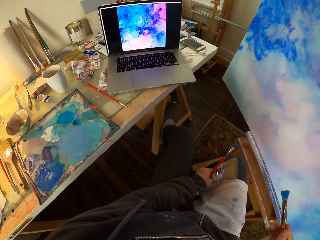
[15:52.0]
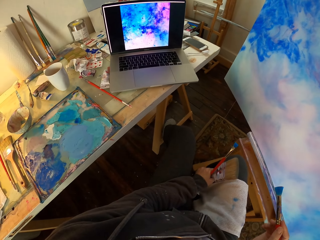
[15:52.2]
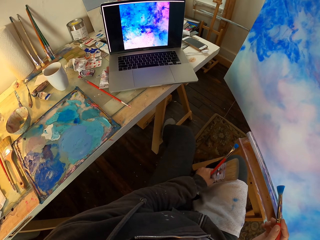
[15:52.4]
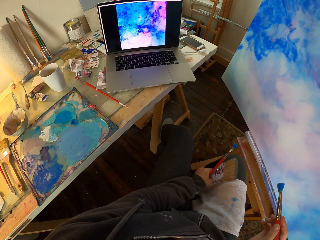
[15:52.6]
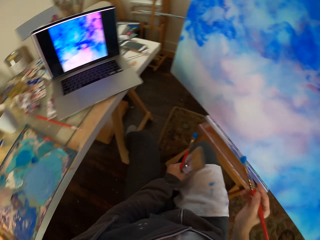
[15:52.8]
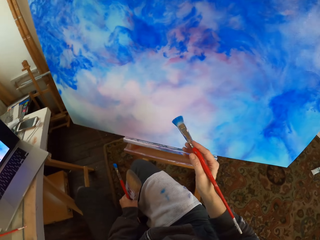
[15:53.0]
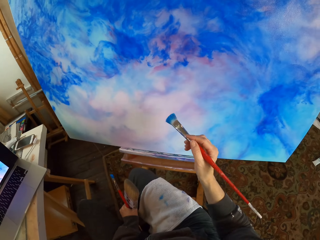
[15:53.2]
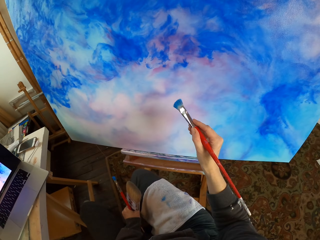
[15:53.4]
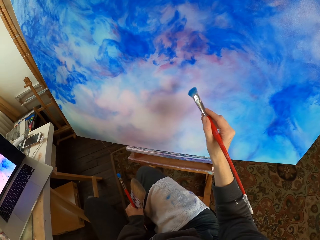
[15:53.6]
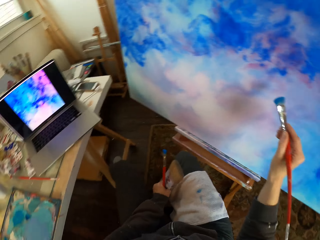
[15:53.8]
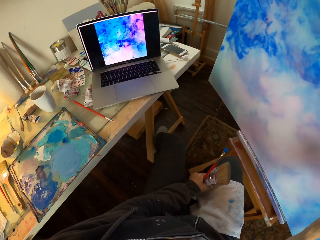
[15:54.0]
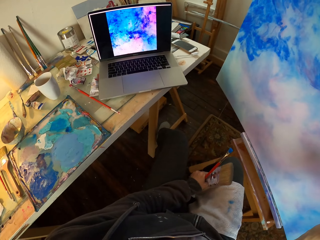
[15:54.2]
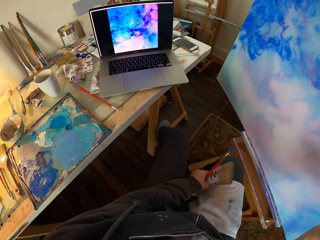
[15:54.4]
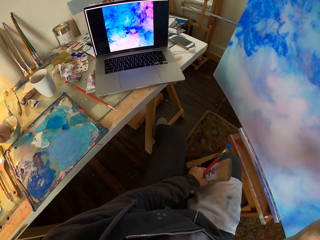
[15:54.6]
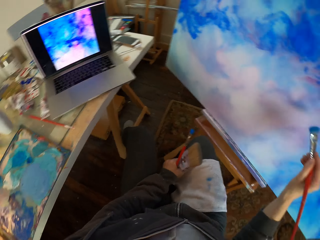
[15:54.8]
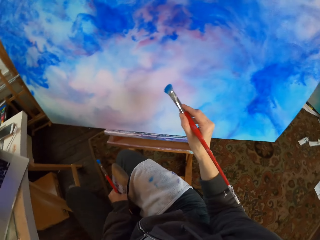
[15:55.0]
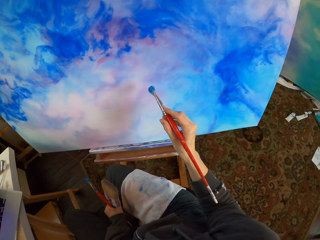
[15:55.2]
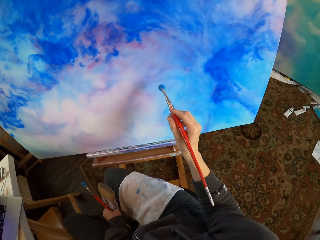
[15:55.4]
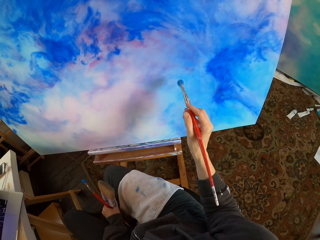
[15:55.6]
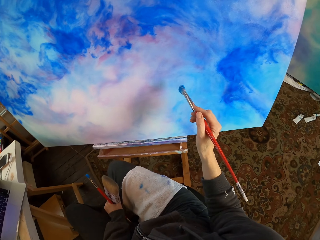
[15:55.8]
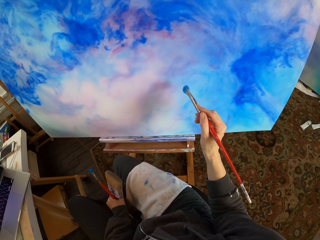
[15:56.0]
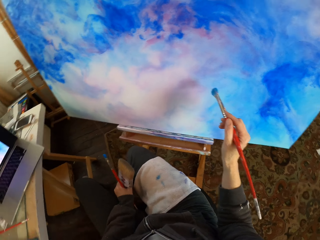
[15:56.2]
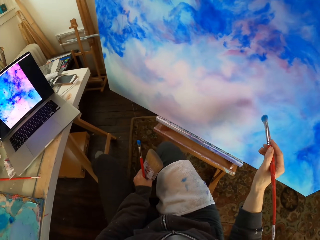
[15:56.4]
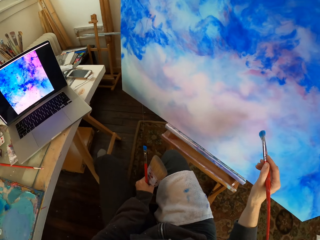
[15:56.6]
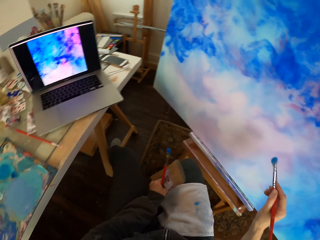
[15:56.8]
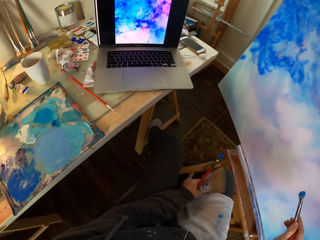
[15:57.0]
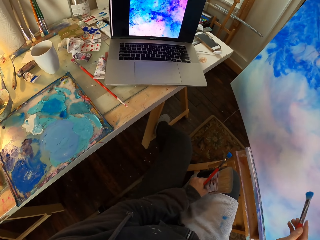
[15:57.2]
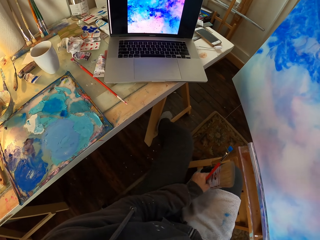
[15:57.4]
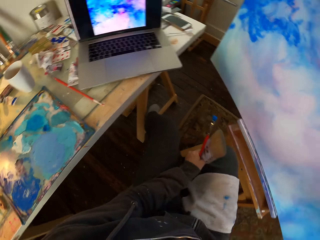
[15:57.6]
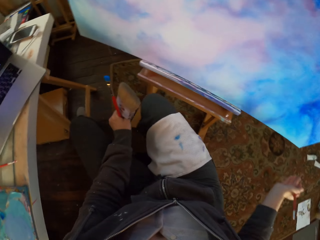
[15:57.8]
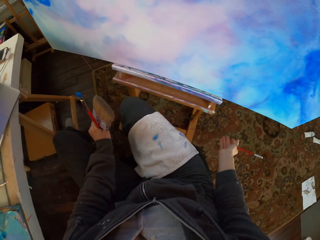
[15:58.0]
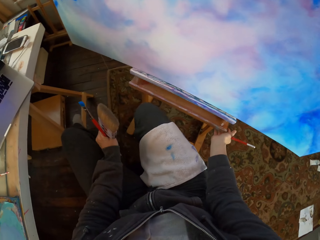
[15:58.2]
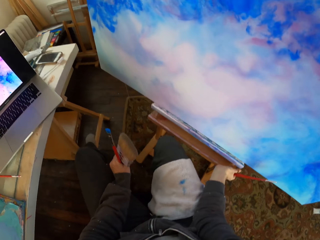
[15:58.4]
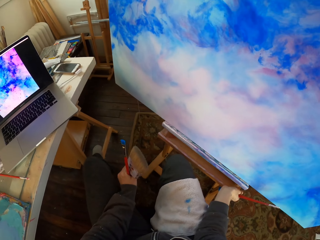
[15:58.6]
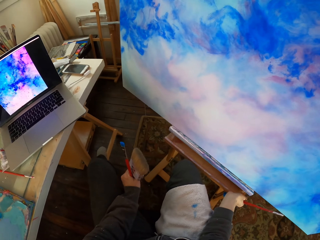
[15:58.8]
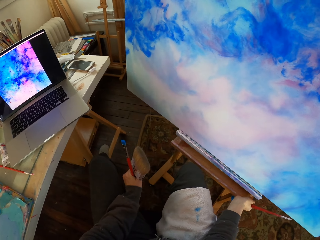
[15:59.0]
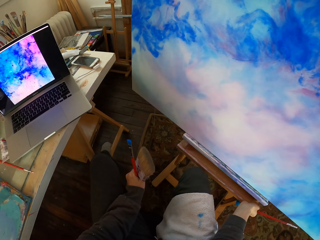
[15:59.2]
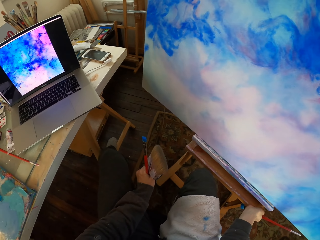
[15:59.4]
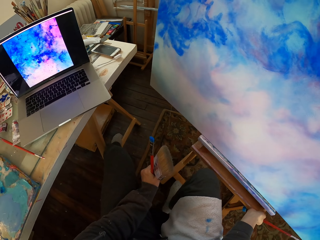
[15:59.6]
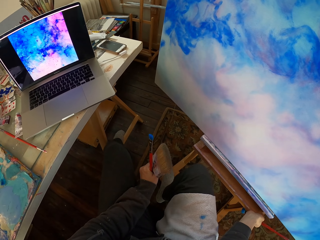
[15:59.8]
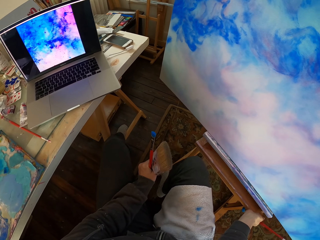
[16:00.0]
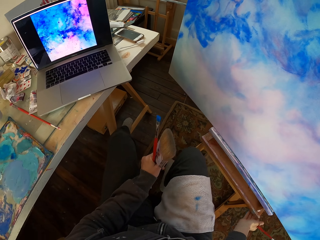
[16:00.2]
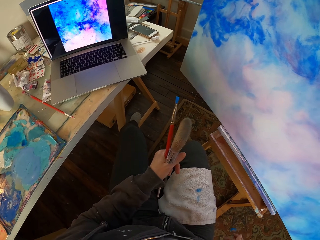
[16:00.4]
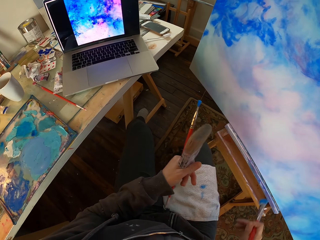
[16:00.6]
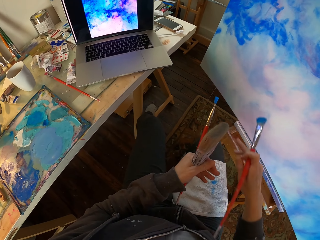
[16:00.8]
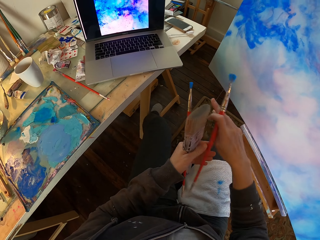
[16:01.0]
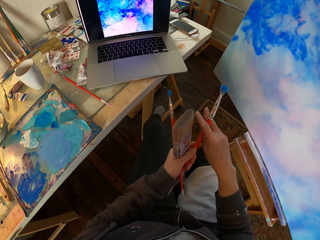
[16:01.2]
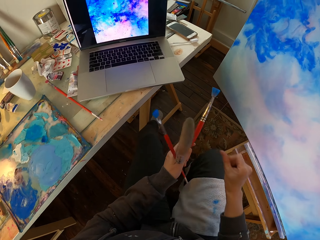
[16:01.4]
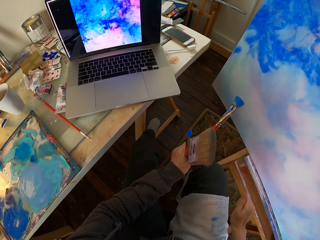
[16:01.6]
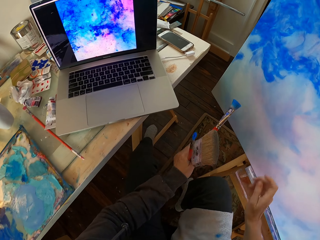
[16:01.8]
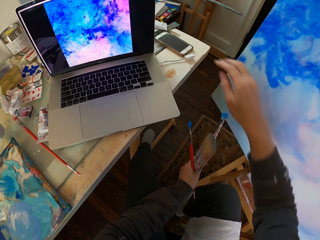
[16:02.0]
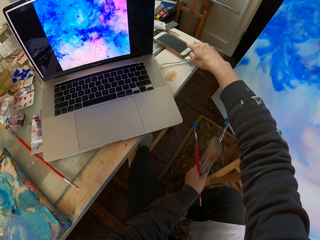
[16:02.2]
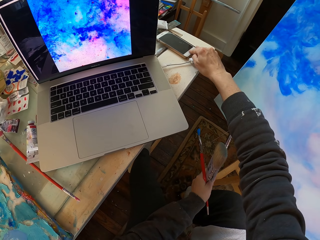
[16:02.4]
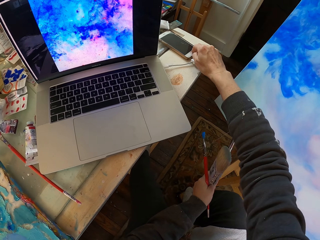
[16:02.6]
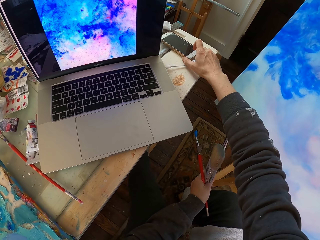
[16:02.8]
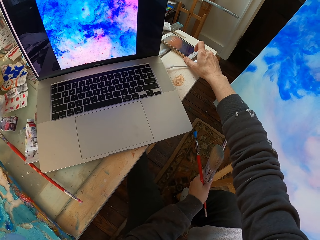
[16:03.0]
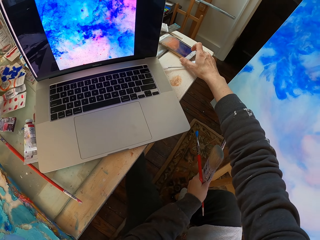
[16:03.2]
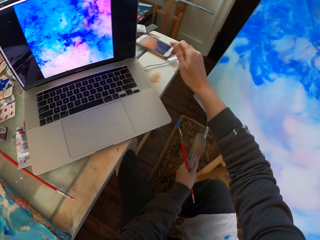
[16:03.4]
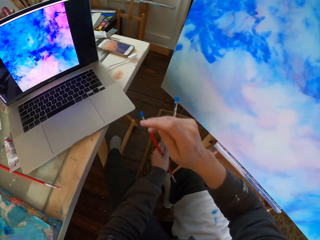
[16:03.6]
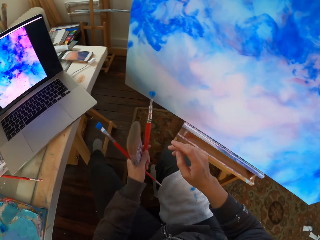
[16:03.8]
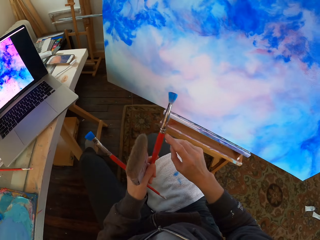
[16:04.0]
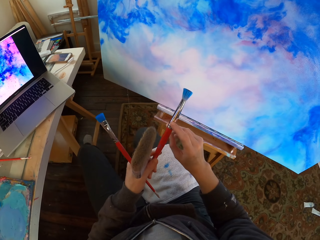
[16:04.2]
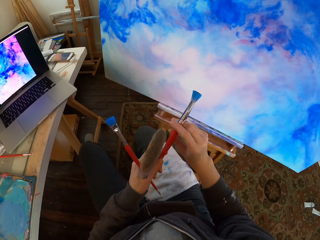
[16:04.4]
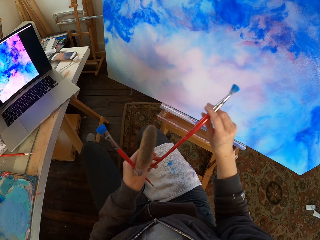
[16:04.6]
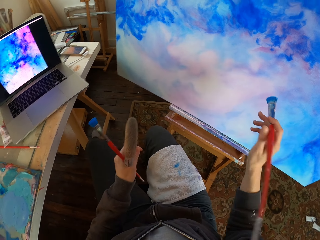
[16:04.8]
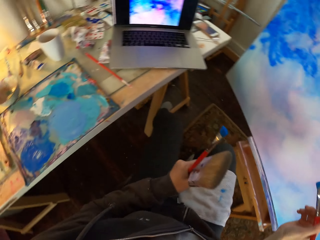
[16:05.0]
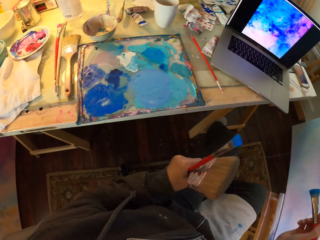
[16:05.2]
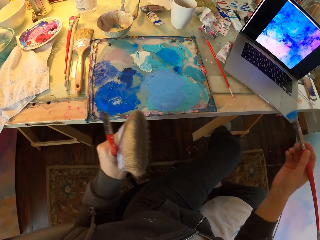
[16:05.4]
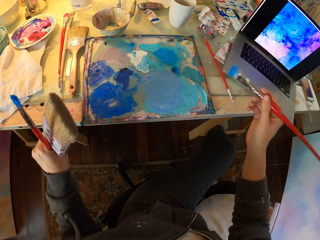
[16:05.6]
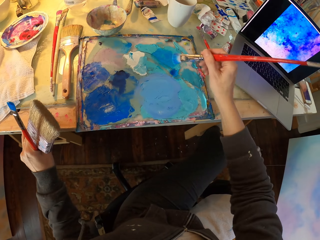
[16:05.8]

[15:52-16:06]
The camera wearer looks at the painting. They hold the stool. They press the phone on the table. They take the paint brush.
